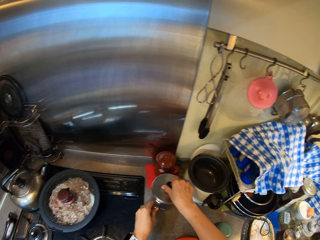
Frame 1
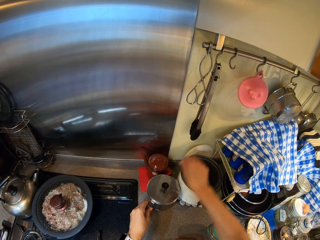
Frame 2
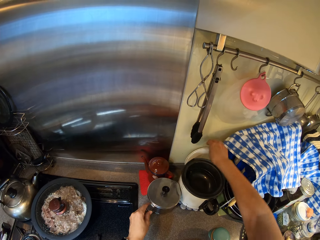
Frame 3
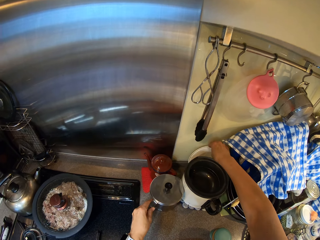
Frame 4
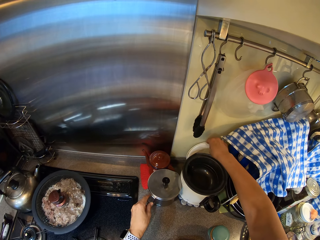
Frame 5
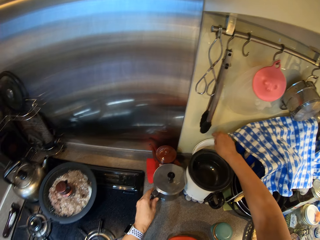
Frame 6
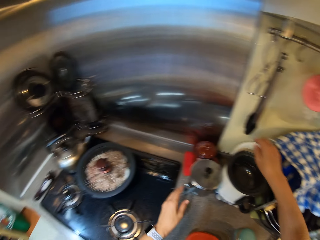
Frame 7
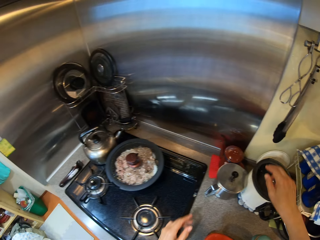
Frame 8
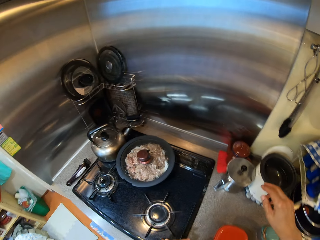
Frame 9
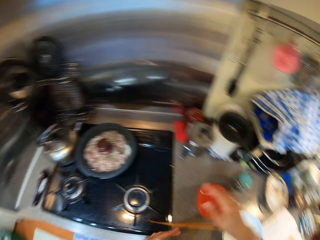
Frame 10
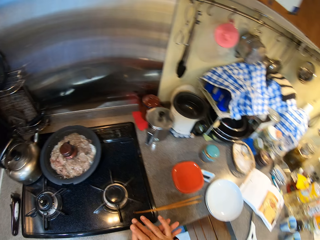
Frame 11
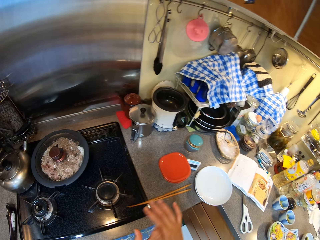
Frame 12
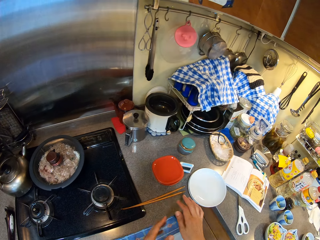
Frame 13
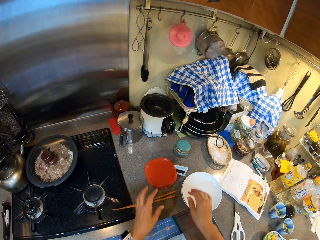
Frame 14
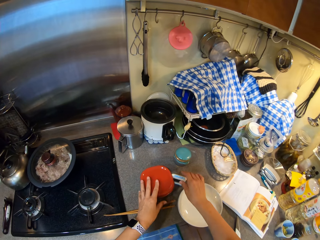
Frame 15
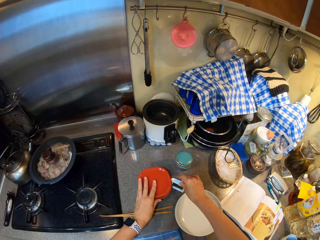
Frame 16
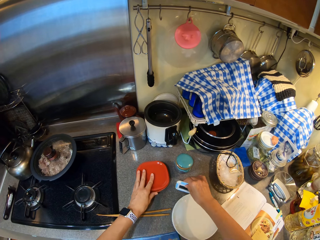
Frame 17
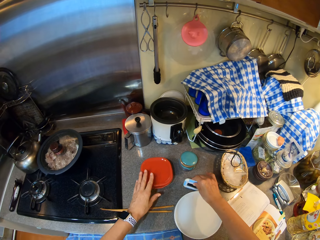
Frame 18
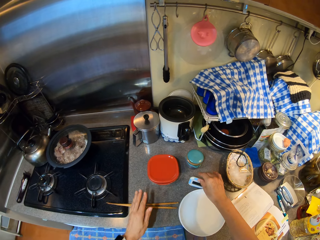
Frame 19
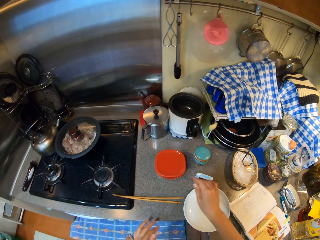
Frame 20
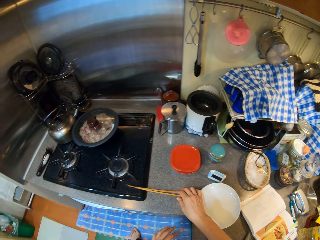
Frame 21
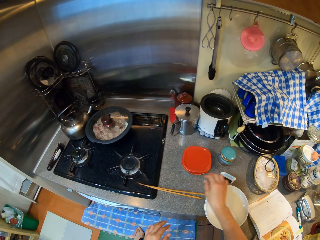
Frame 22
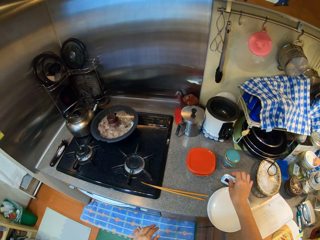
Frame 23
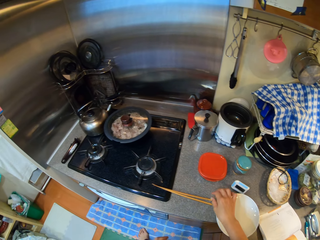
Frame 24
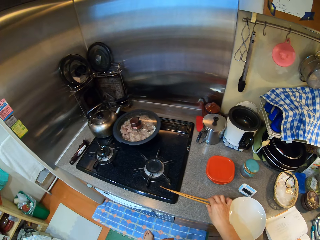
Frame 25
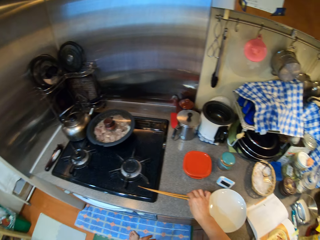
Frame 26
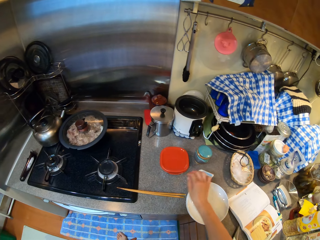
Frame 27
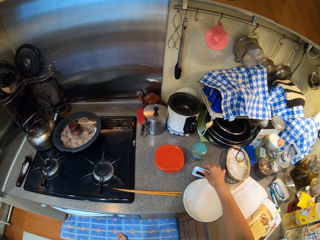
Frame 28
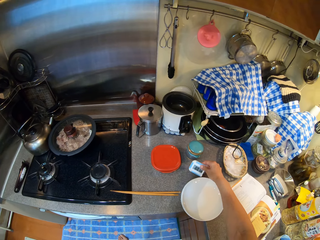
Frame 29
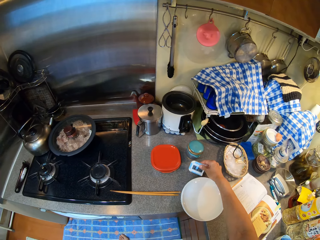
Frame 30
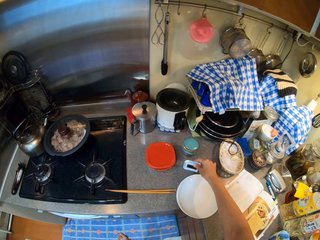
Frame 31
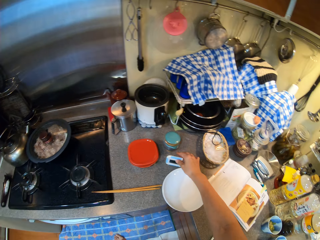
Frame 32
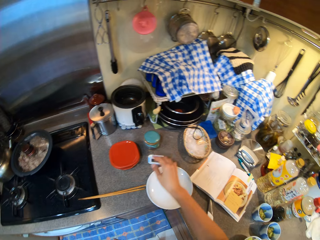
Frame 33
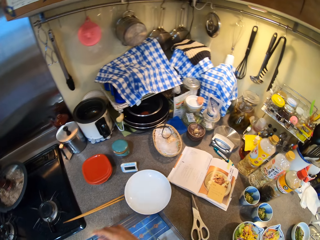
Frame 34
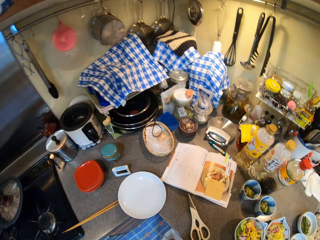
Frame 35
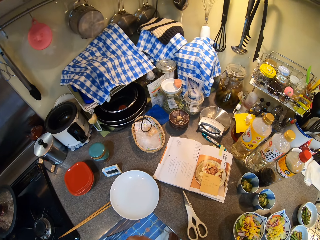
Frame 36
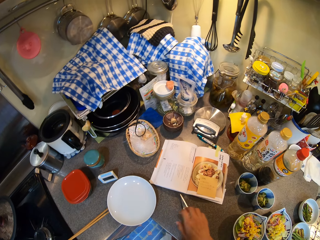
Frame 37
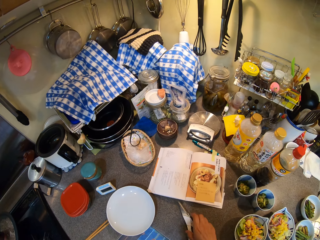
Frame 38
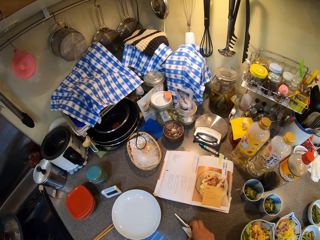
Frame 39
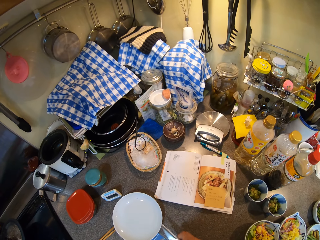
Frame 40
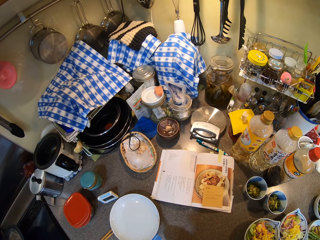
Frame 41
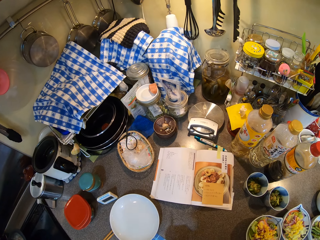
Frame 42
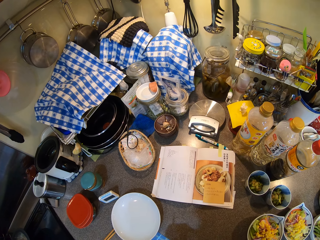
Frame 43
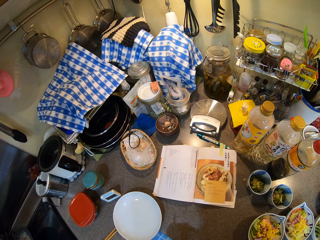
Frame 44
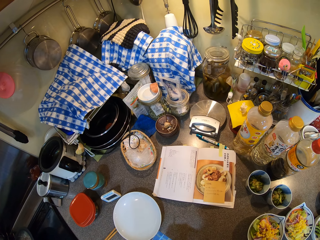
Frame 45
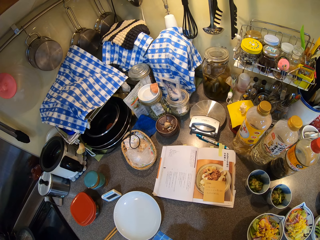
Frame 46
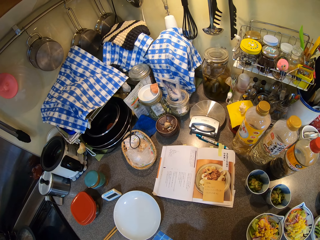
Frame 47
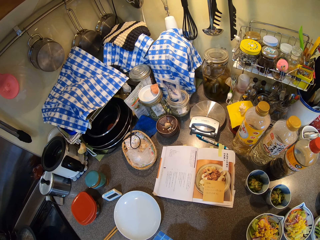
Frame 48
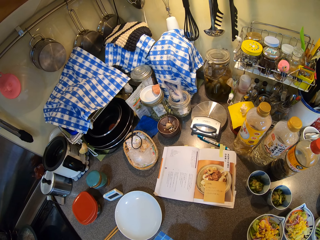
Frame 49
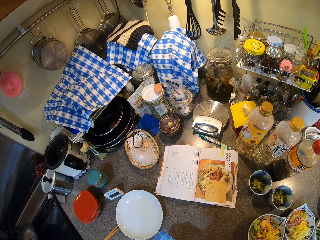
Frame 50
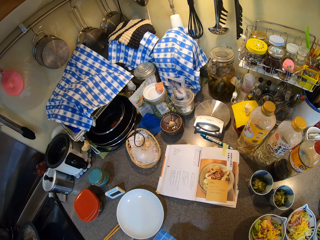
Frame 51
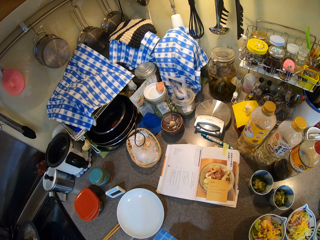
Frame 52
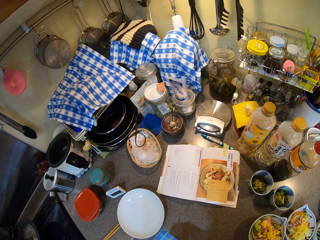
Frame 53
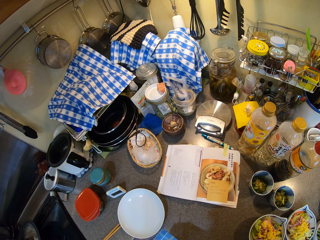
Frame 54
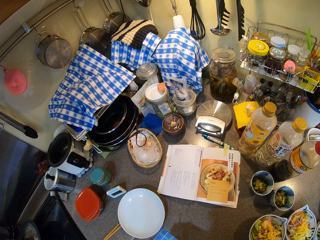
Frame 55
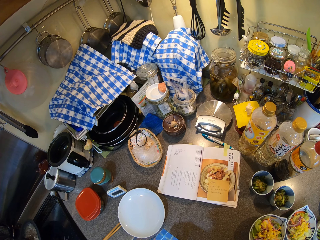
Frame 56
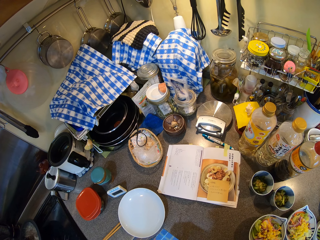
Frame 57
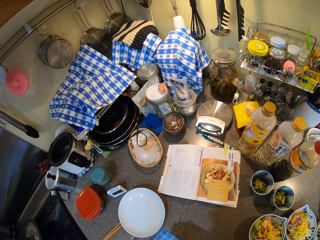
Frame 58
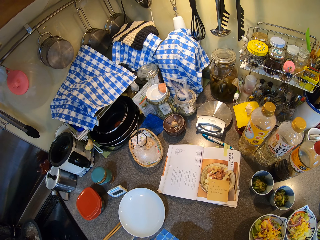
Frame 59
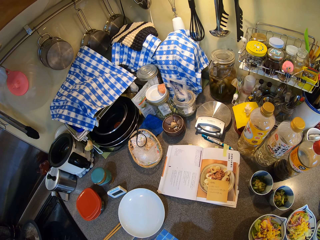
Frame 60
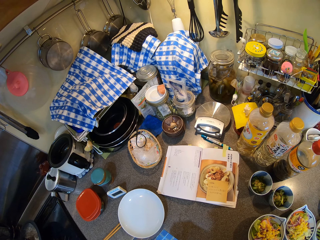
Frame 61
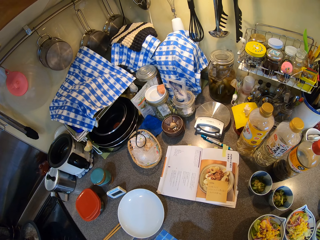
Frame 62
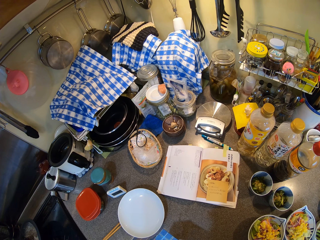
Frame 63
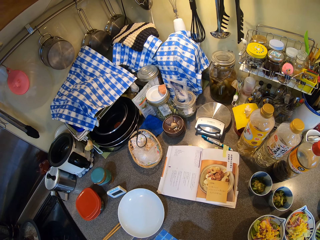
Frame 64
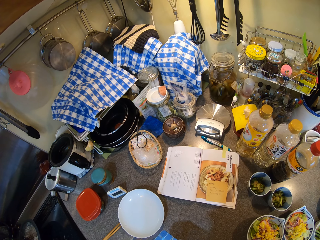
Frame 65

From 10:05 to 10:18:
The camera wearer covers the kettle. They touch a plate. They move something. They move the storage container. They touch something. They look at the timer watch. They pick up the scissors. They look at the countertop.

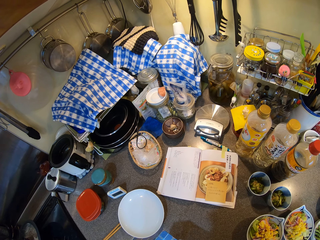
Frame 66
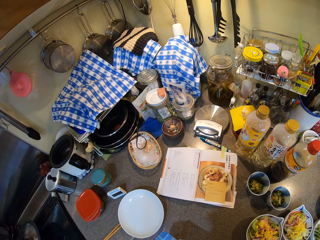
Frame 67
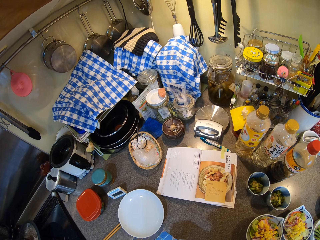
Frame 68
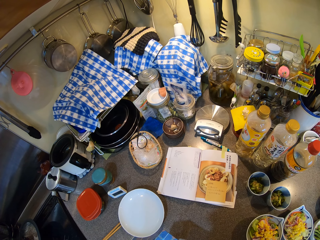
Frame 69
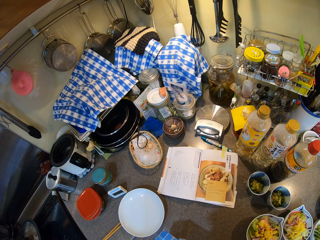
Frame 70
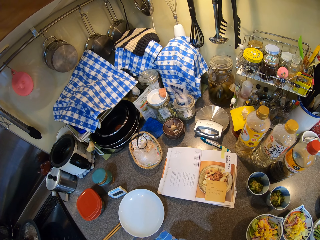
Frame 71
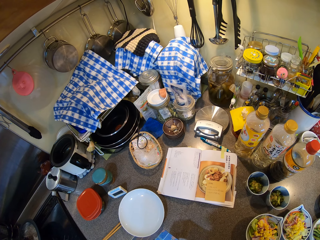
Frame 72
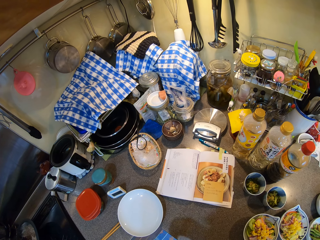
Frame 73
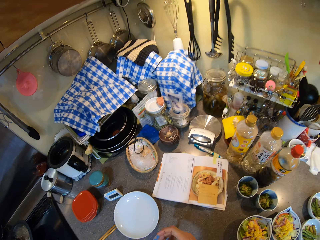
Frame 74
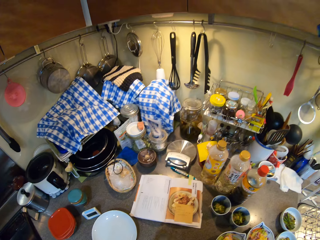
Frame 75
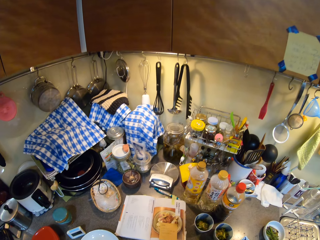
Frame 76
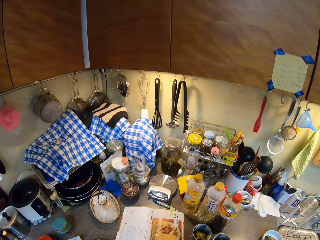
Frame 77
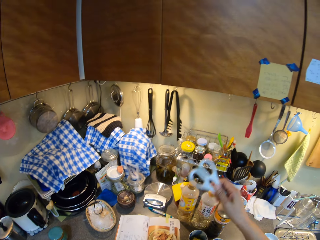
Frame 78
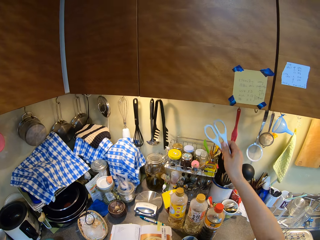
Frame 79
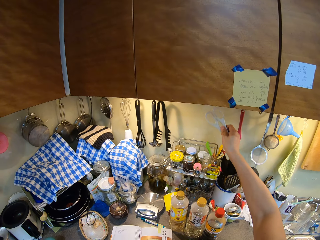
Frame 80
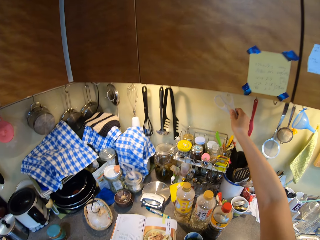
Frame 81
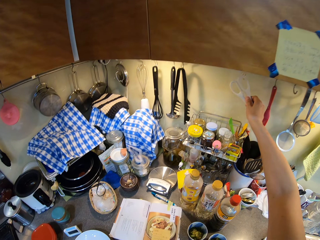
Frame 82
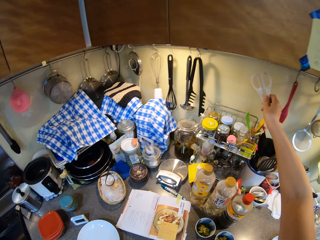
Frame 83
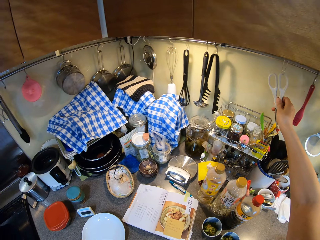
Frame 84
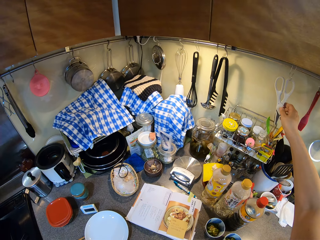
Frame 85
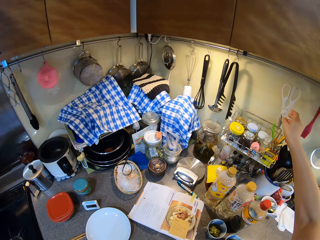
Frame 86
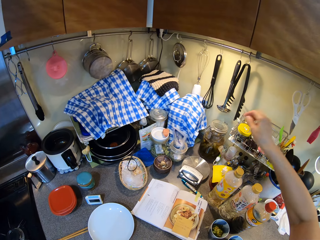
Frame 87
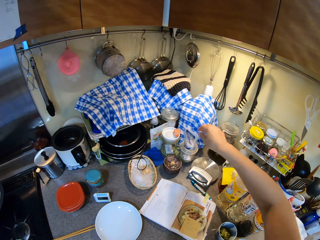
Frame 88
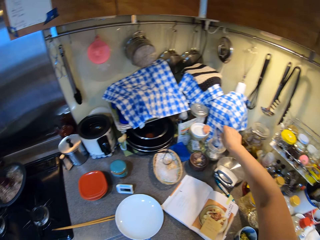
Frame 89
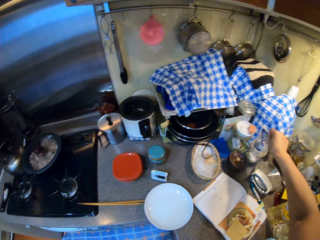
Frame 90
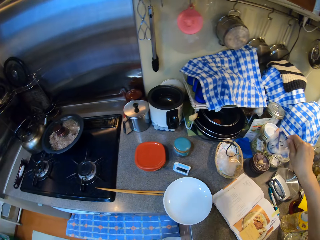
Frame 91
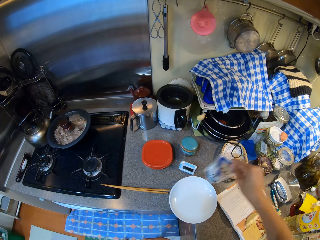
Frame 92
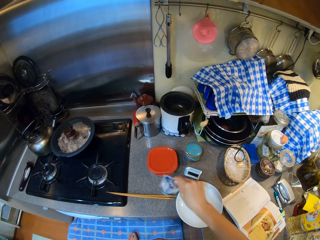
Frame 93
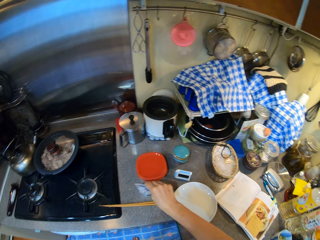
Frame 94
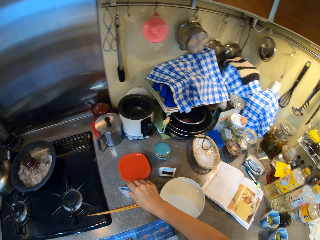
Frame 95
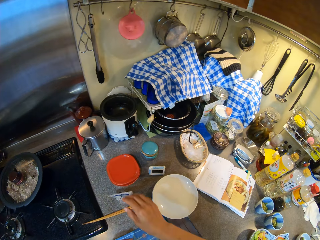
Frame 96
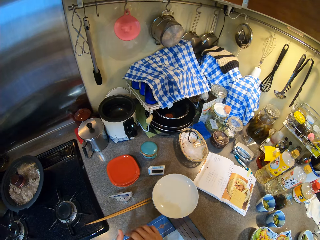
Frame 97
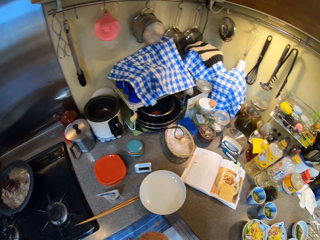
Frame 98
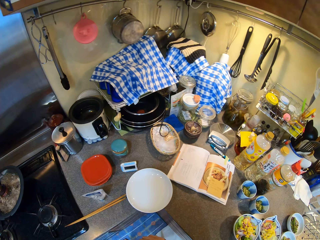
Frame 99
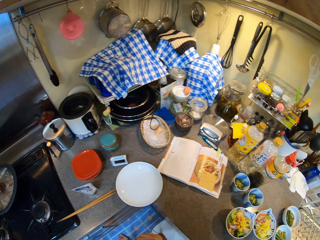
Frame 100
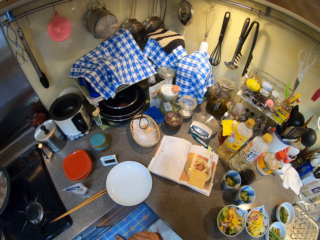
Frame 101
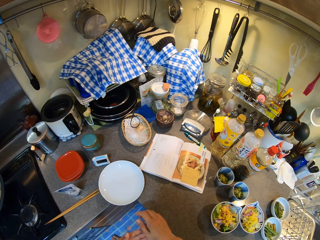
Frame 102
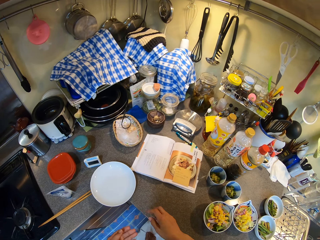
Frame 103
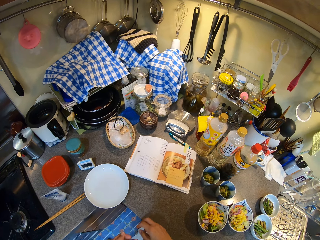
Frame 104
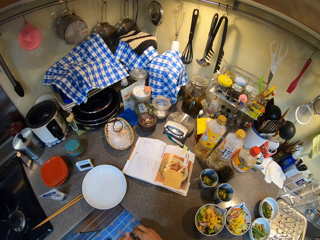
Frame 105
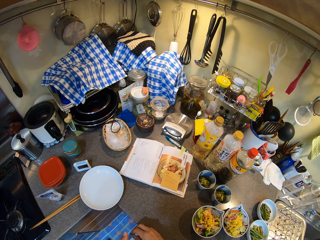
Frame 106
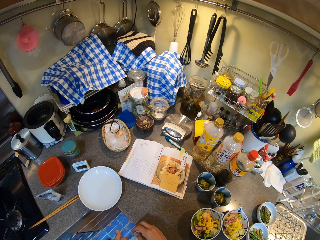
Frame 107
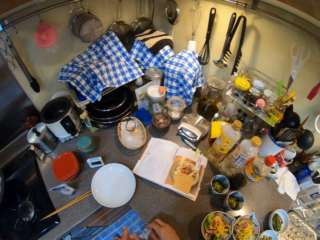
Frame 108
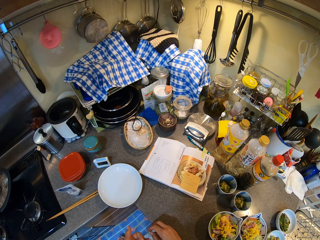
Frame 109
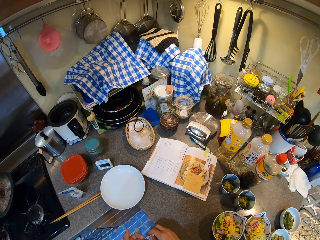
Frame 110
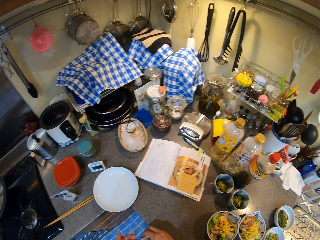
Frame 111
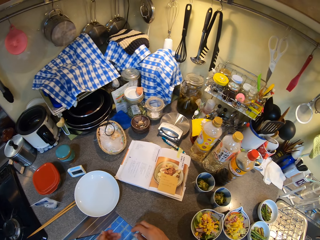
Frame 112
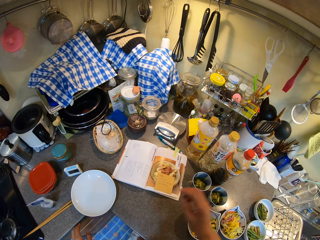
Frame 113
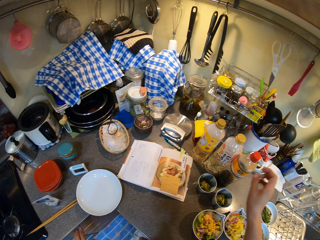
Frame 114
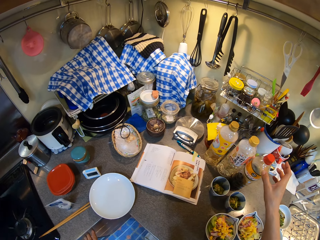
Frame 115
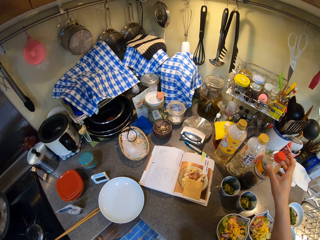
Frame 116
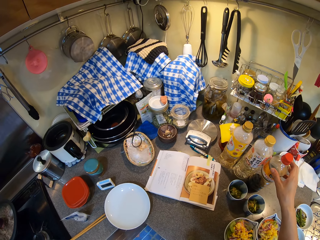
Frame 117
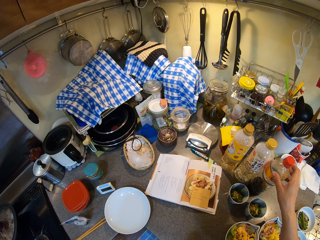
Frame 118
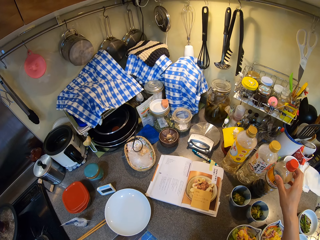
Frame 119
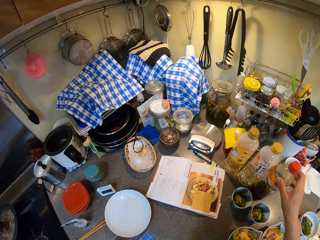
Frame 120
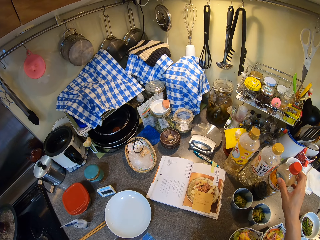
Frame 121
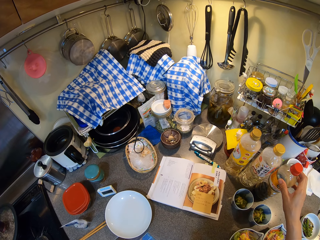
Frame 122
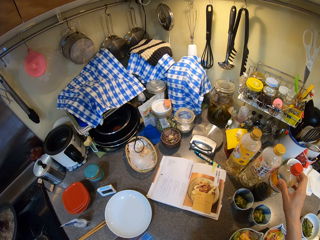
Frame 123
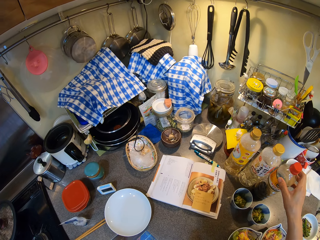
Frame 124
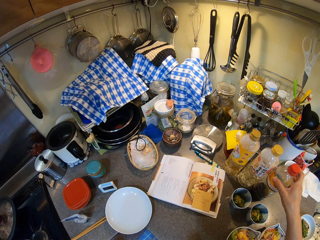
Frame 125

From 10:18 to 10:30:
The camera wearer puts the scissors on the kitchen hanger rack. They move something. They take the salt. They put the salt on the cabinet. They pick up a bottle of something.
